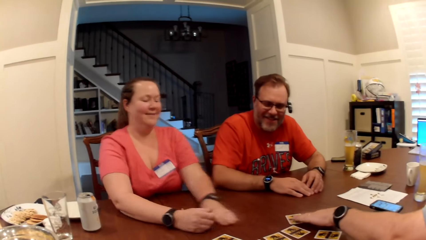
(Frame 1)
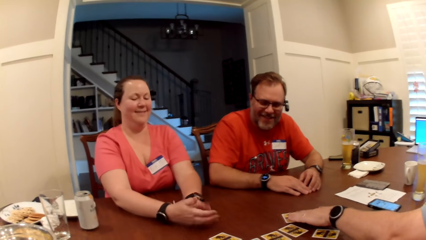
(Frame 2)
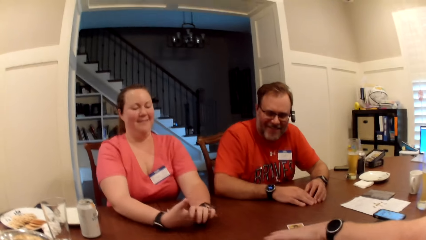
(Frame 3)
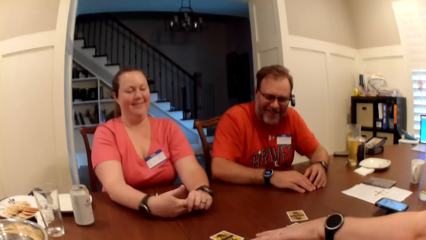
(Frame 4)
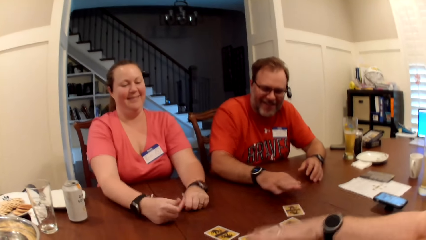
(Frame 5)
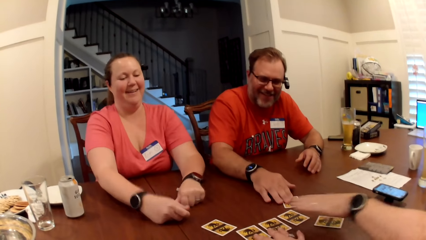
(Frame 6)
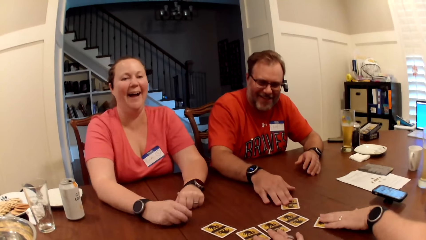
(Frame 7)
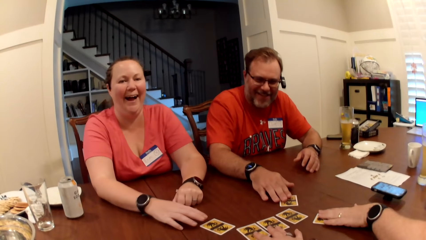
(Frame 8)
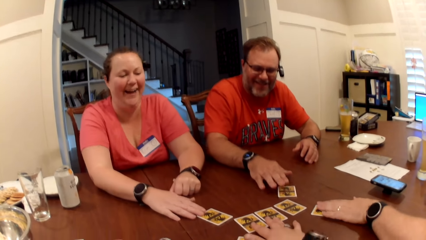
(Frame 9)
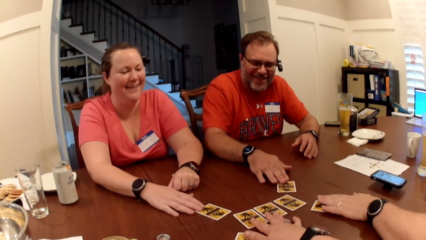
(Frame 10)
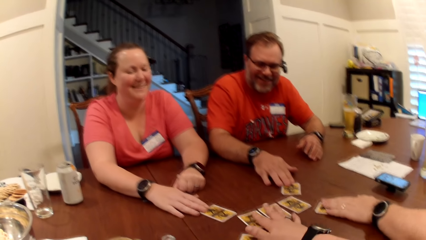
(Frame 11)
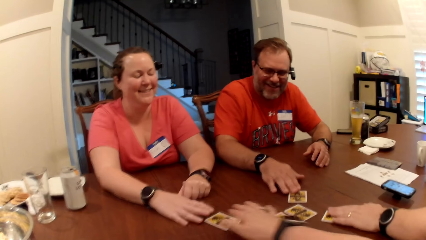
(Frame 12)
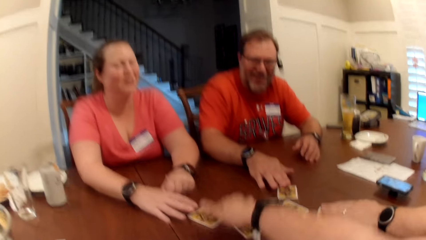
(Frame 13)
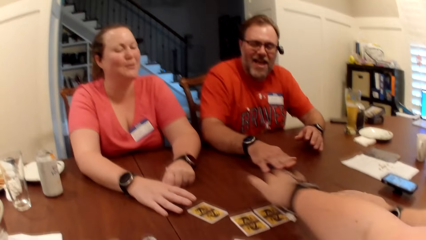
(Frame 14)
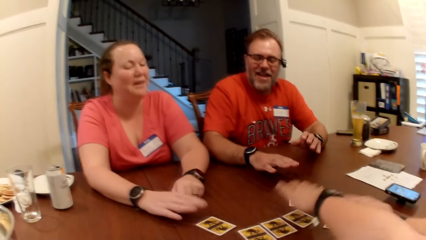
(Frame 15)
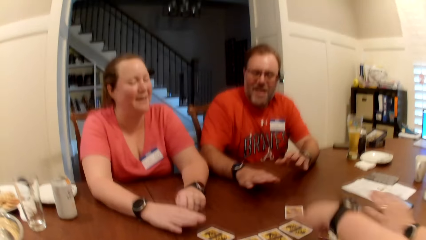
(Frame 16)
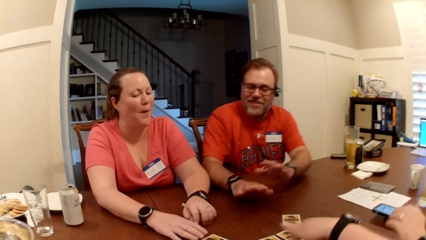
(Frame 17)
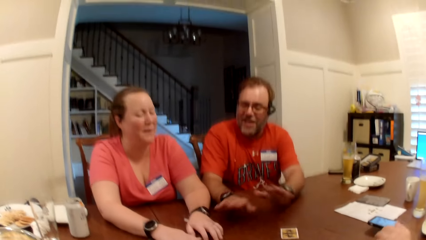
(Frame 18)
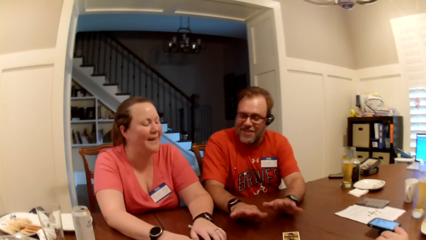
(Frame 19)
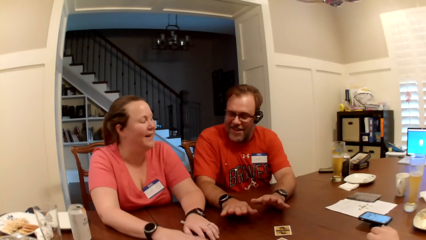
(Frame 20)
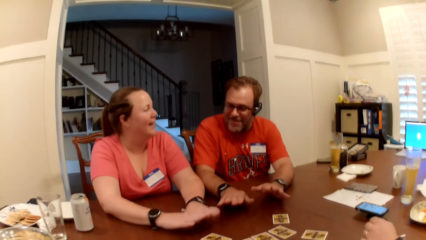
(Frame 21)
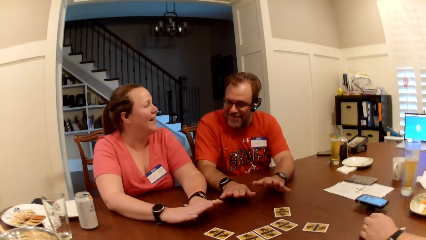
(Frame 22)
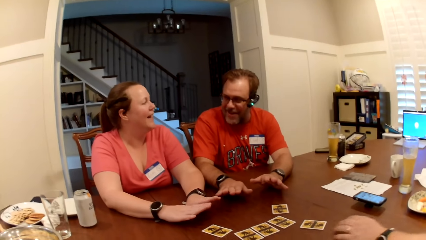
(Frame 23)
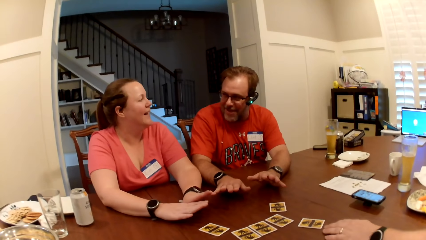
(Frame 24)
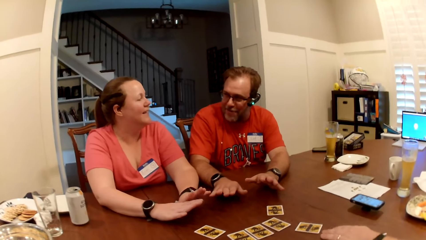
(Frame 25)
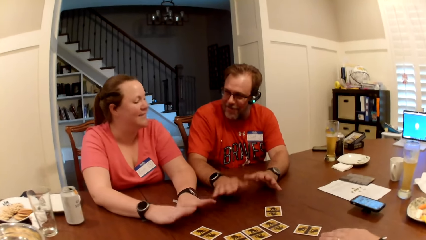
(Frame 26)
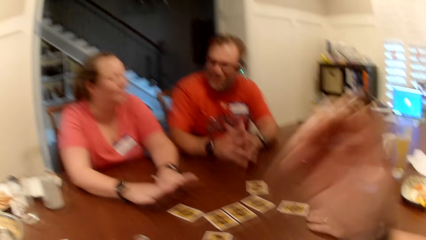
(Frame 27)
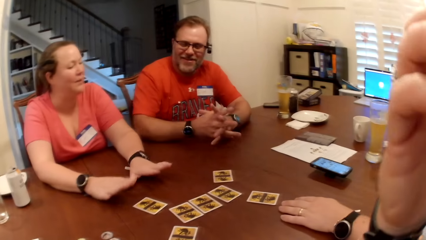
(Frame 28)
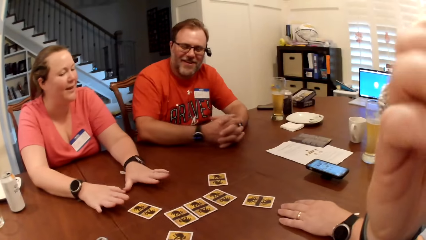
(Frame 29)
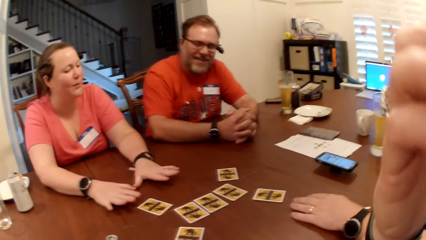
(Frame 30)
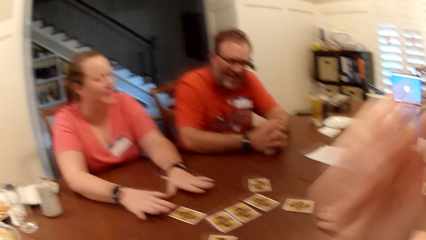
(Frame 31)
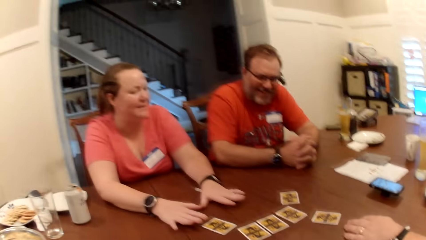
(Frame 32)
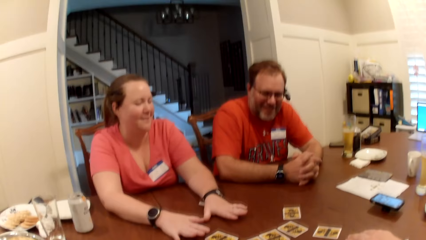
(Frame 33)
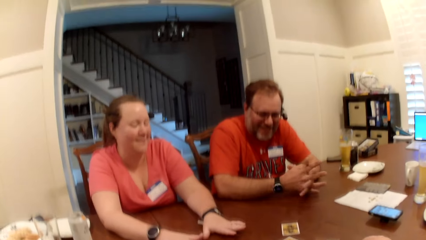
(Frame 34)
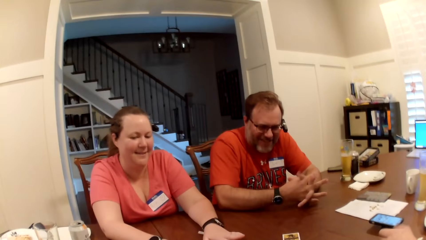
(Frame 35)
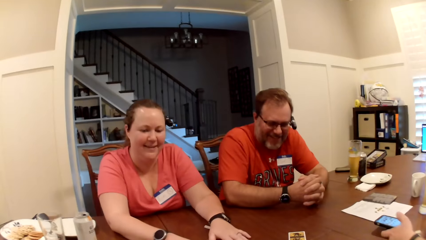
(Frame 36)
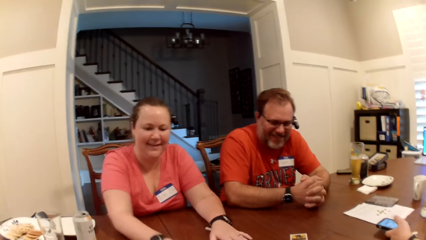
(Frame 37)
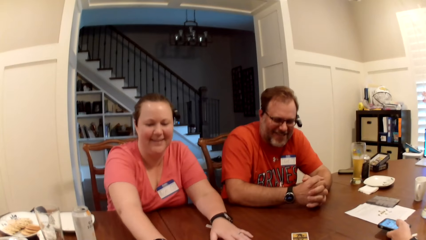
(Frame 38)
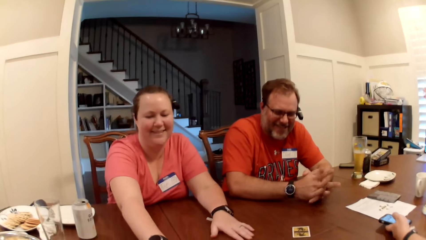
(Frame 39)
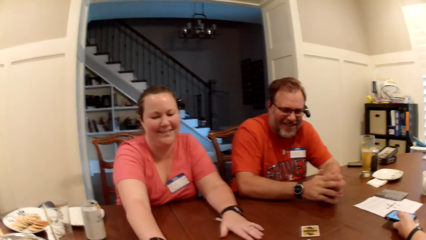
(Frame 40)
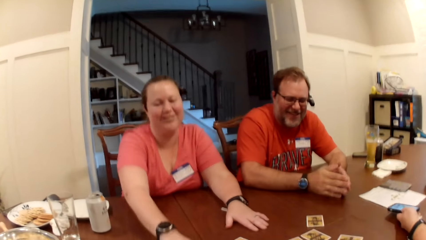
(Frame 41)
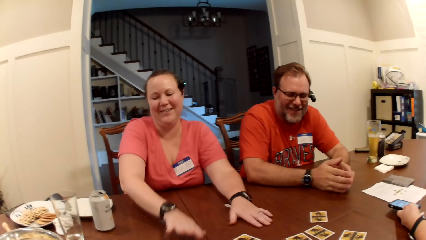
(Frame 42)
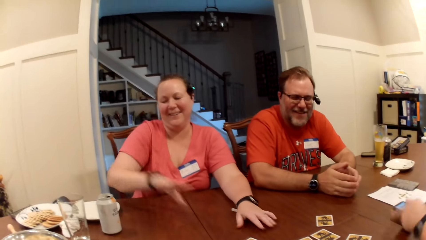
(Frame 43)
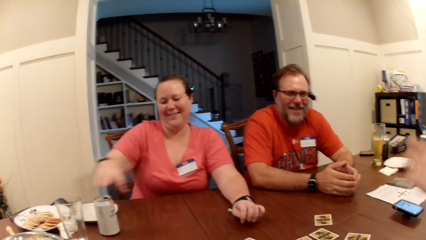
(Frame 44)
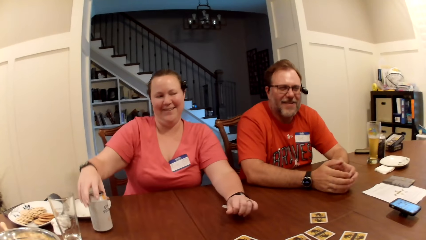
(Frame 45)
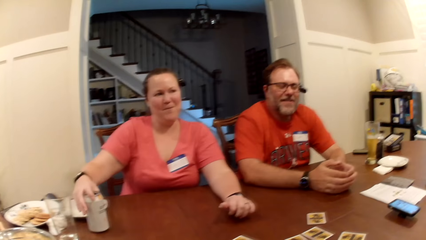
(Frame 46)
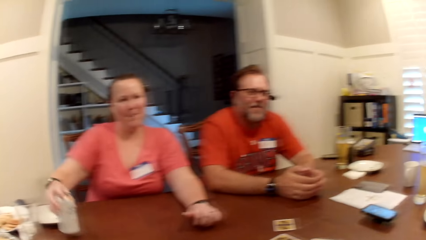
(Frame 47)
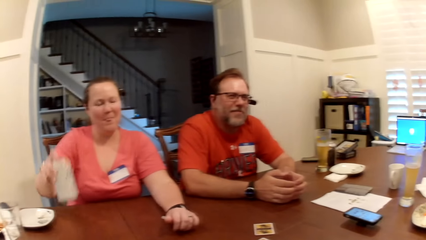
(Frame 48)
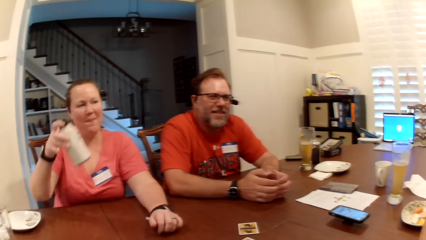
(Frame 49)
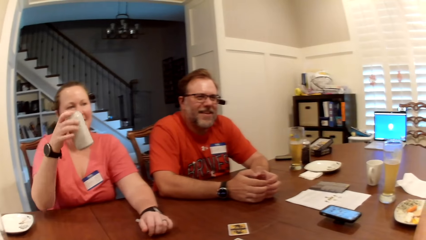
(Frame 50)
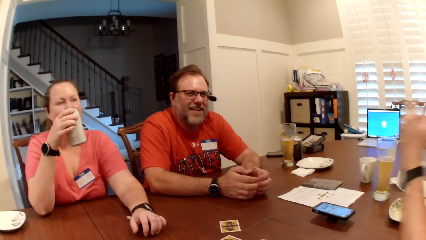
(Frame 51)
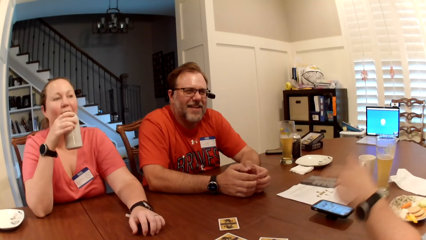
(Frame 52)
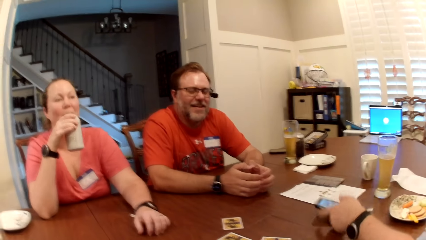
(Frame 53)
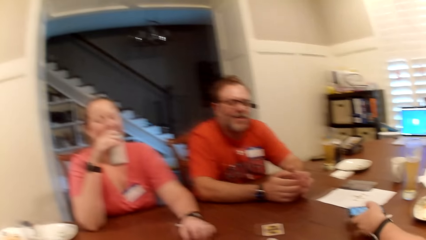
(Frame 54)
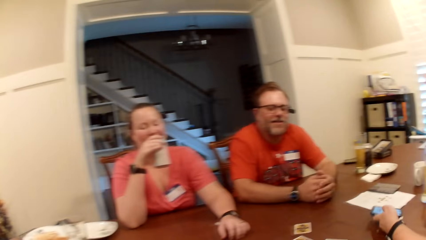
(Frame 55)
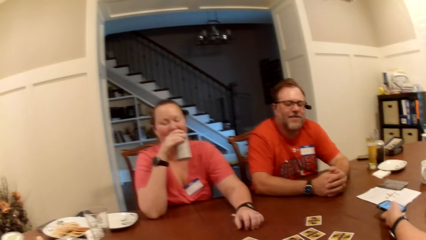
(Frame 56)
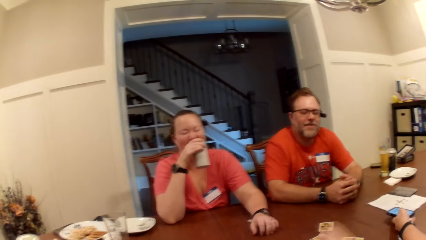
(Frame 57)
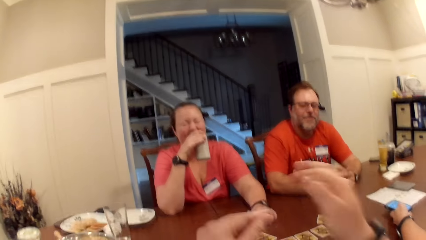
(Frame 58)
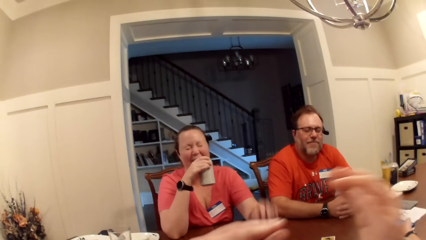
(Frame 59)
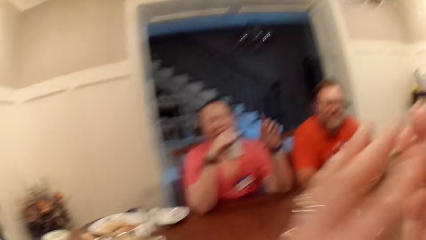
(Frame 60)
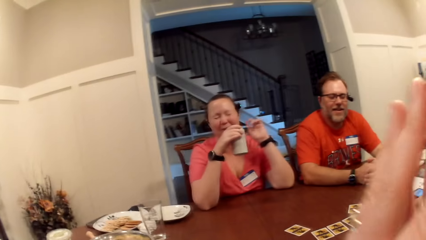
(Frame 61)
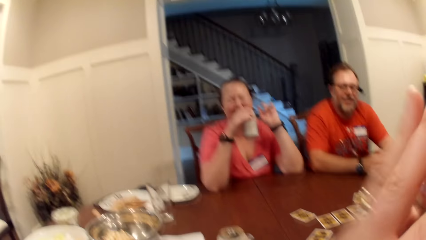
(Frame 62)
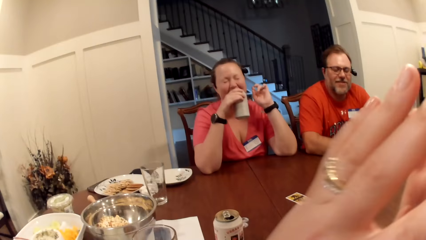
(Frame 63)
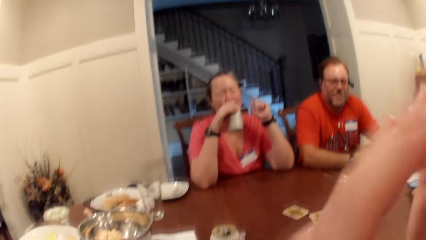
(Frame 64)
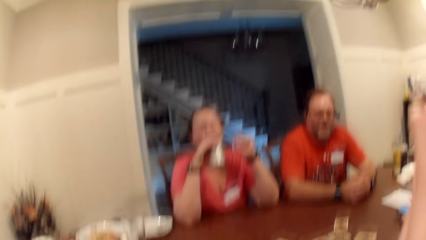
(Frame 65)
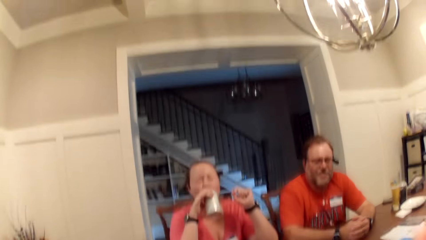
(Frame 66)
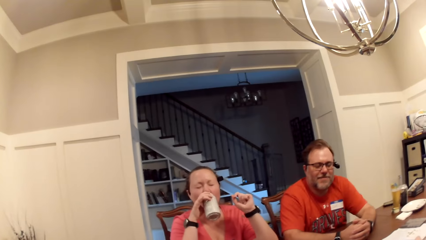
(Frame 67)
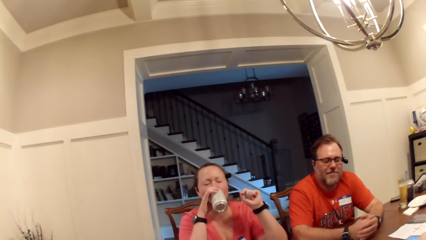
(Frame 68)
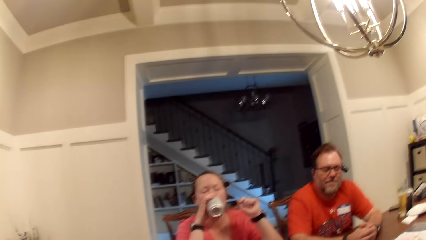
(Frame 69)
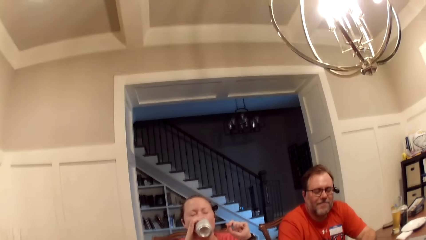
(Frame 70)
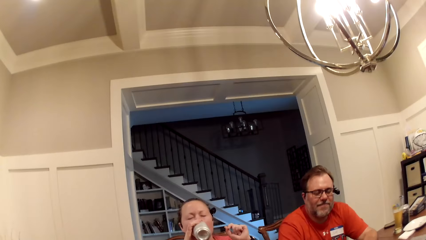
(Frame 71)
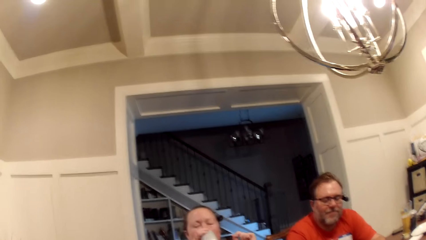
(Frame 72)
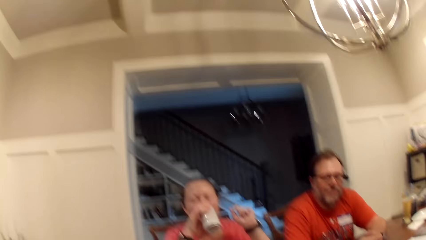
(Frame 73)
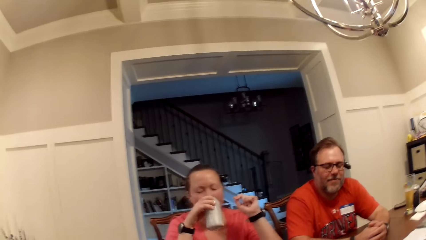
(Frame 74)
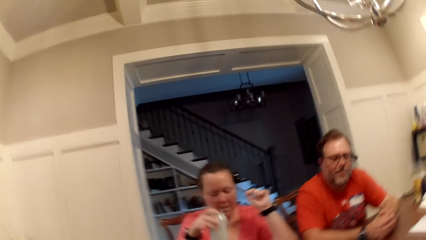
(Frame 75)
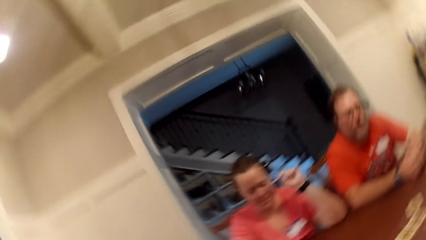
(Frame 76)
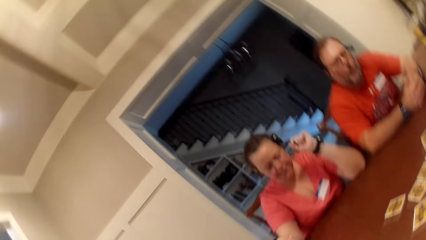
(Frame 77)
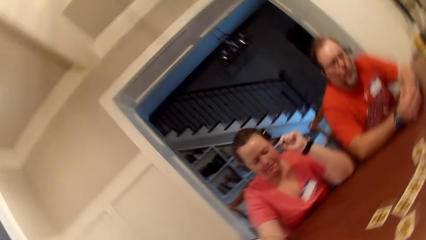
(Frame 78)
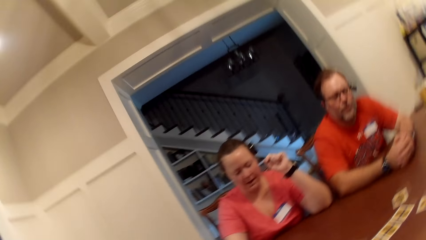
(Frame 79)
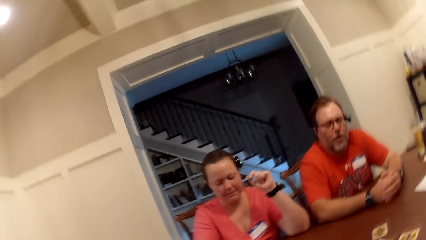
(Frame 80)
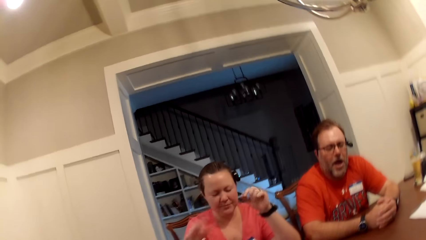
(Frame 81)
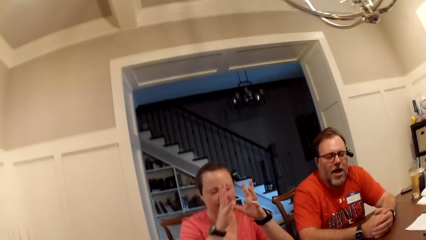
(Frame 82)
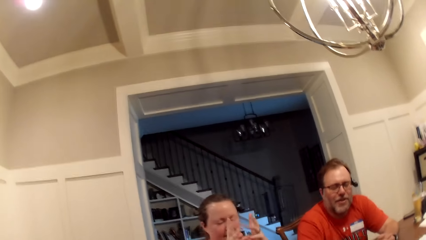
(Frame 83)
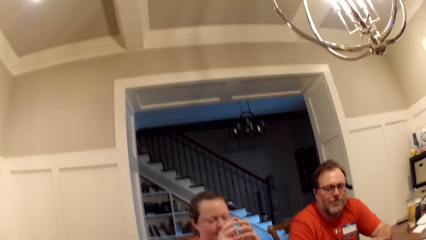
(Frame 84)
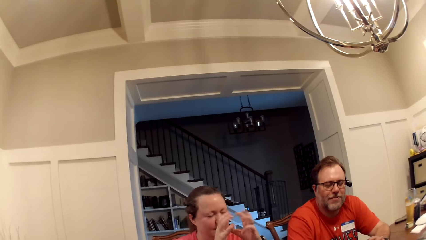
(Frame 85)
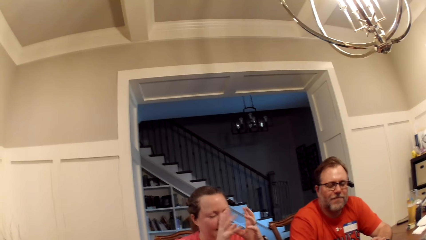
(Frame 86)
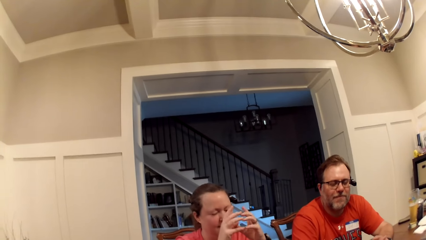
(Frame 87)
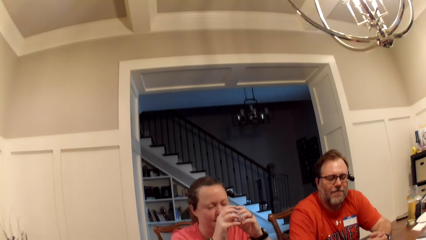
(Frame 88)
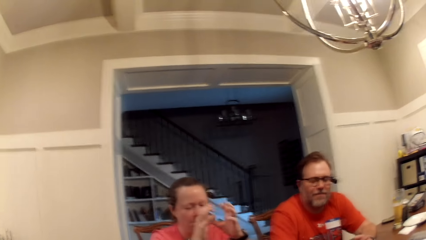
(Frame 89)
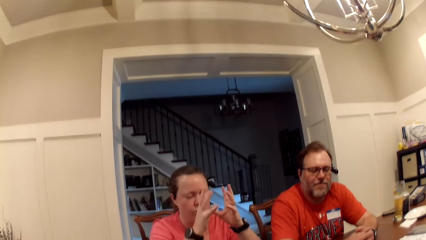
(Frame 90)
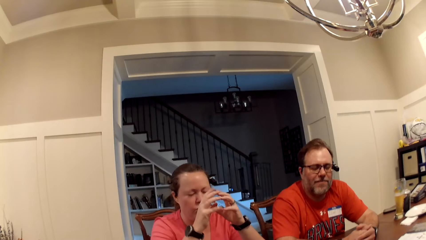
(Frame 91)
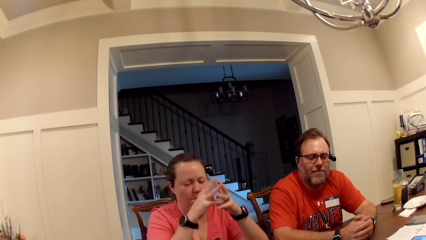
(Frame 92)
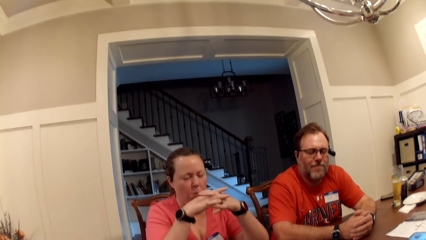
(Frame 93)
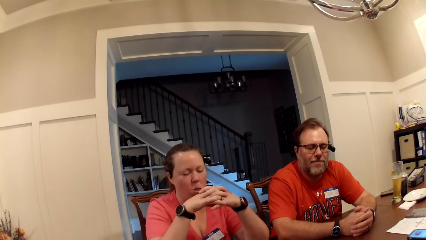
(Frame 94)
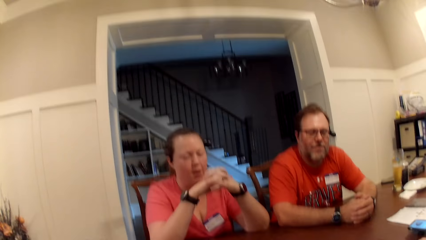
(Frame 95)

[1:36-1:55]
A man adjusts the role card on the table with his left hand. Another man adjusts the role card on the table with his right hand. The first man adjusts the role card on the table with his left hand. The camera wearer adjusts the role card on the table with her right hand. A woman adjusts the role card on the table with her right hand. The other man interacts with the woman. The camera wearer touches her face with her right hand. She scratches her face. The first man operates the phone on the table with his left hand. The camera wearer moves her body. The woman picks up a can of soda on the table with her right hand and speaks to the first man. The first man operates the phone on the table with his left hand. The woman drinks the can of soda in her right hand.
